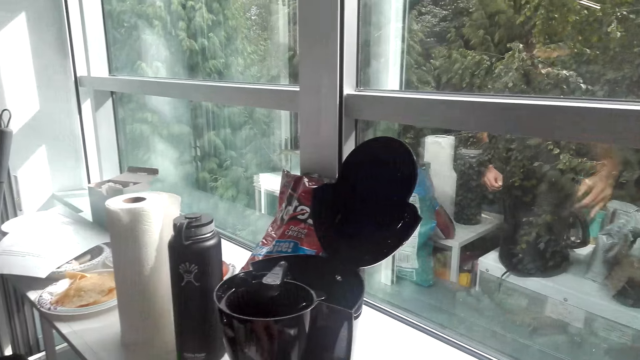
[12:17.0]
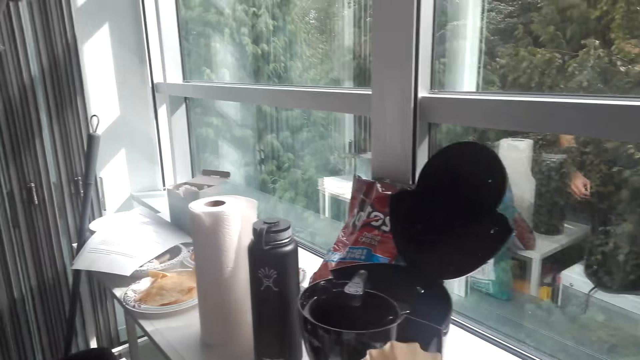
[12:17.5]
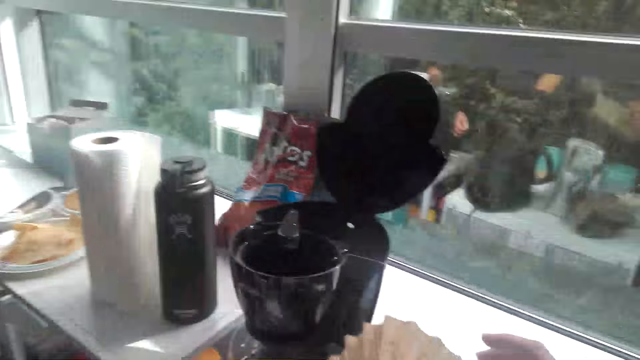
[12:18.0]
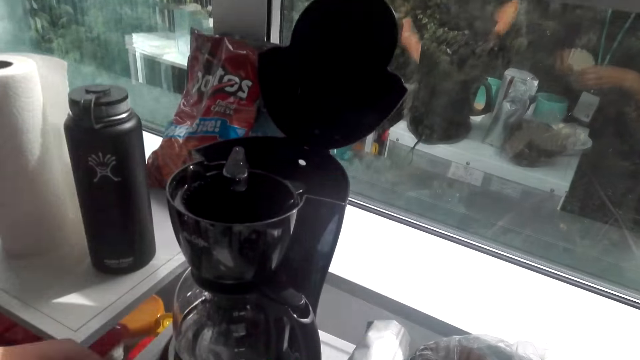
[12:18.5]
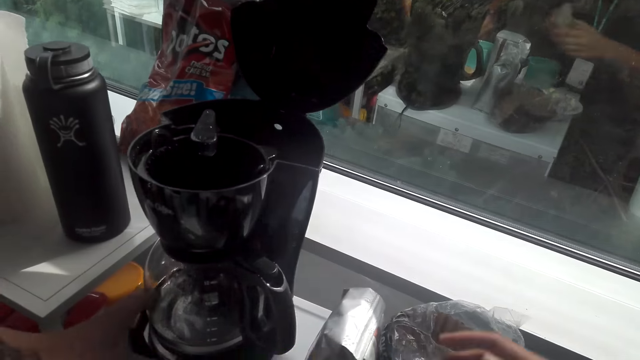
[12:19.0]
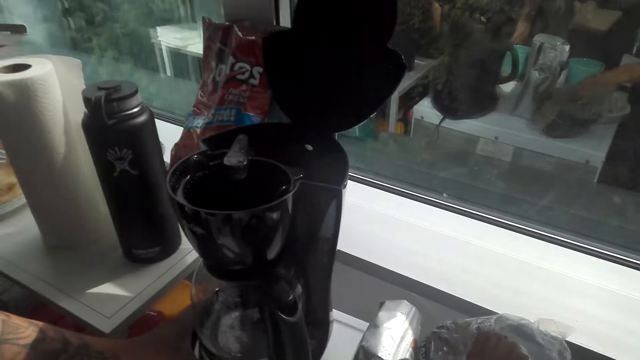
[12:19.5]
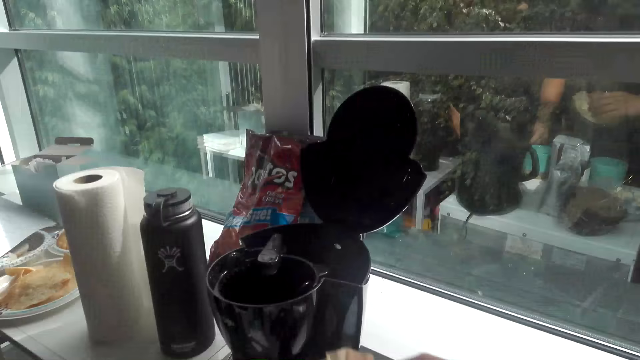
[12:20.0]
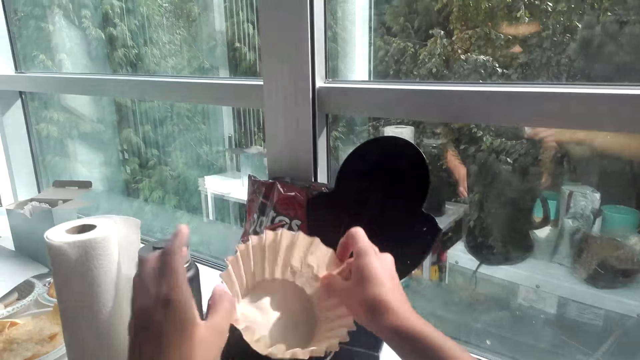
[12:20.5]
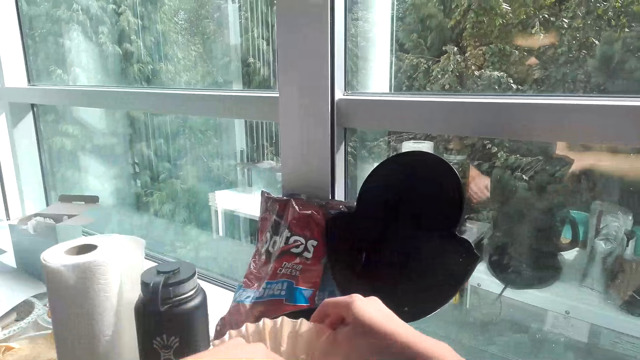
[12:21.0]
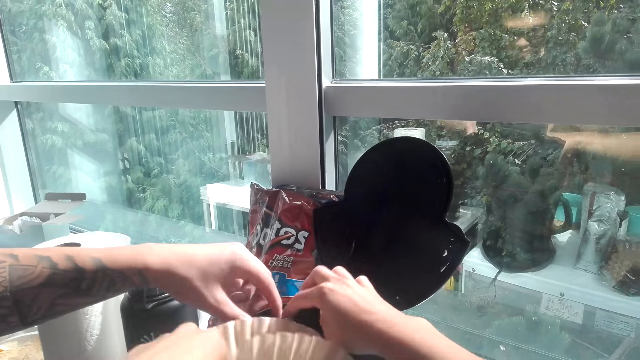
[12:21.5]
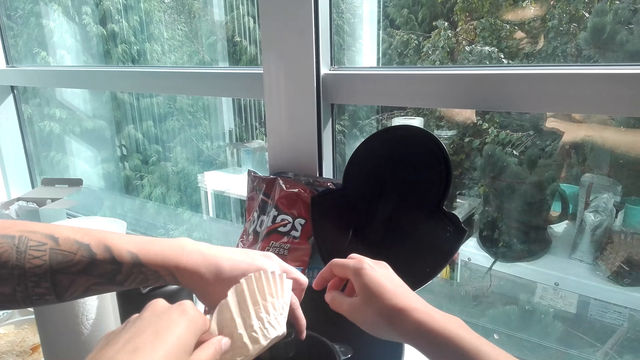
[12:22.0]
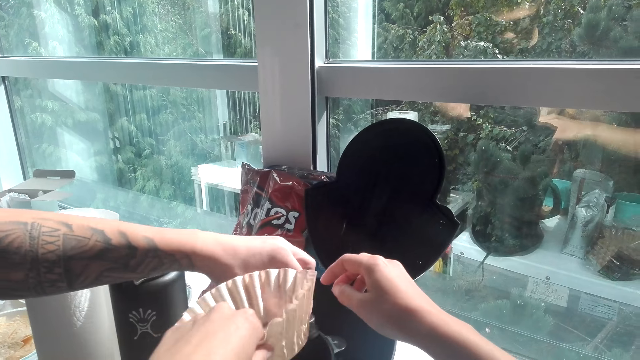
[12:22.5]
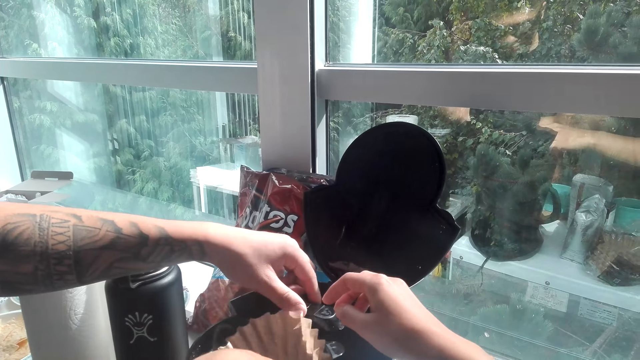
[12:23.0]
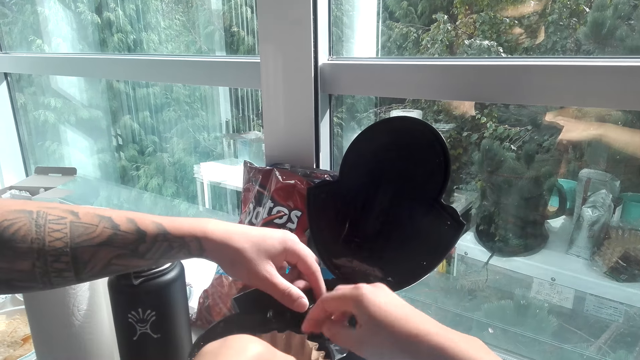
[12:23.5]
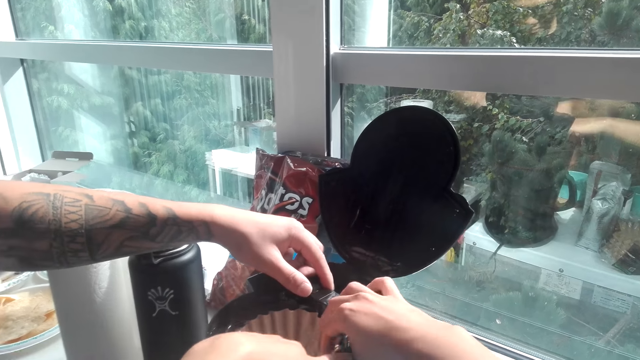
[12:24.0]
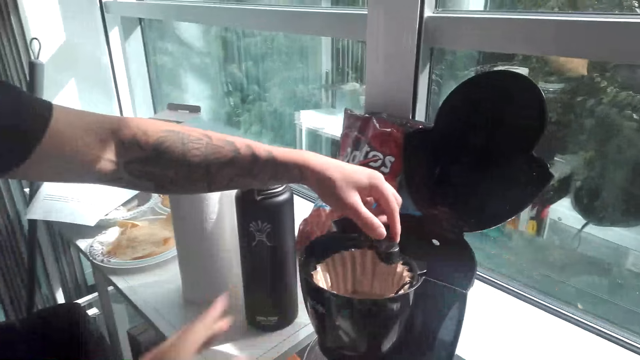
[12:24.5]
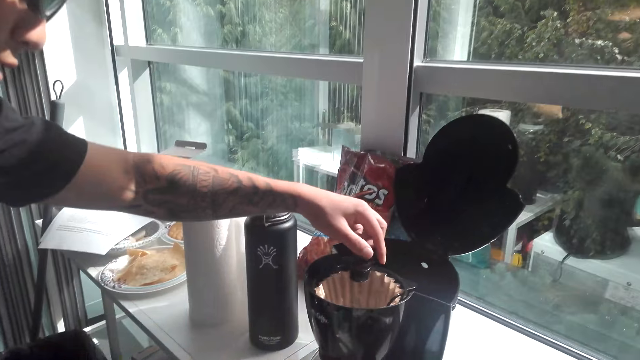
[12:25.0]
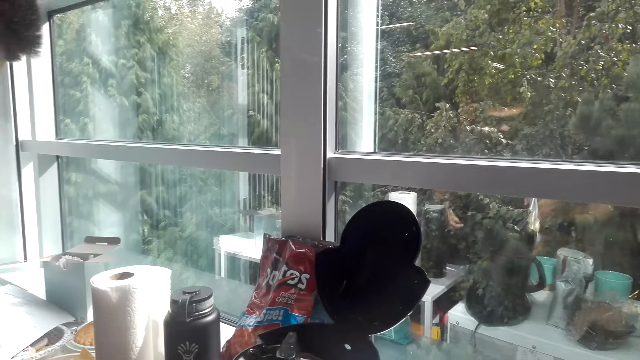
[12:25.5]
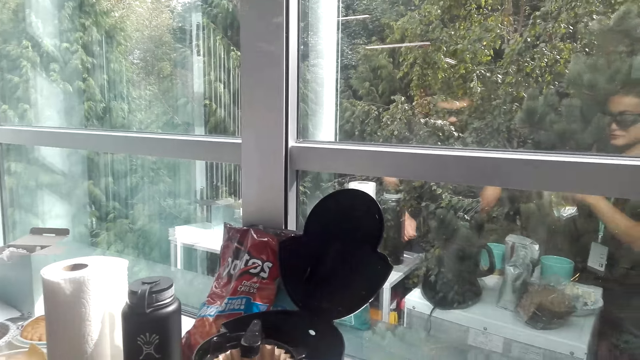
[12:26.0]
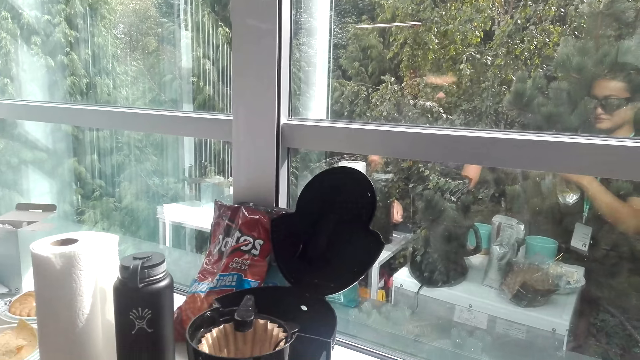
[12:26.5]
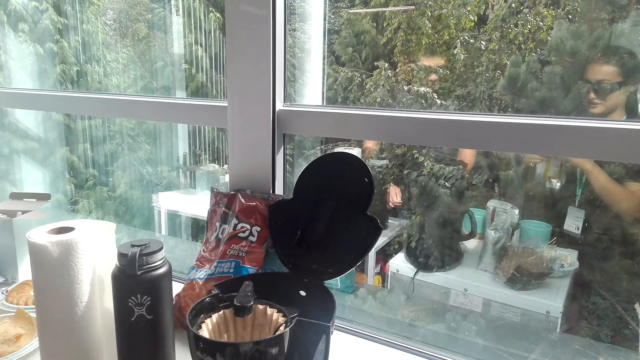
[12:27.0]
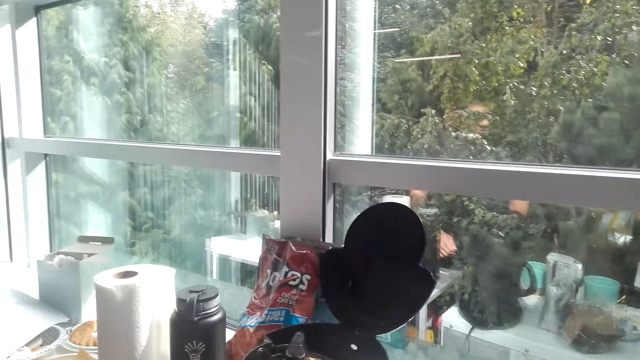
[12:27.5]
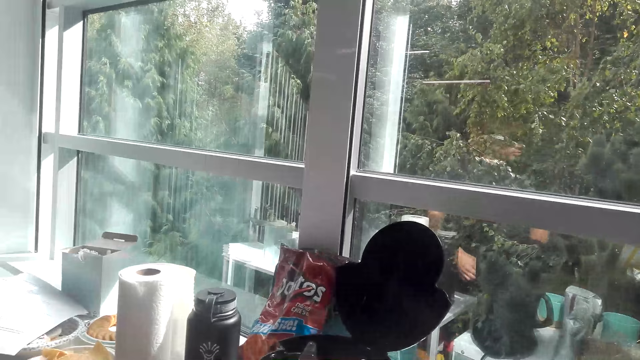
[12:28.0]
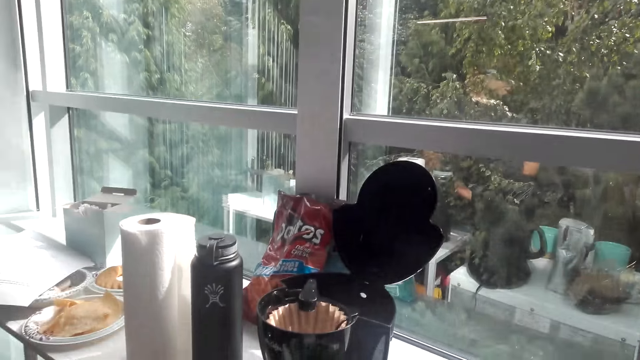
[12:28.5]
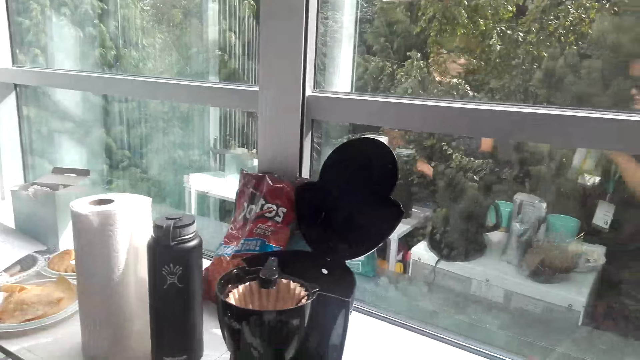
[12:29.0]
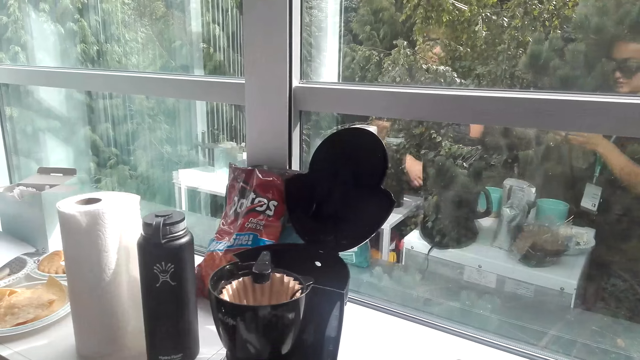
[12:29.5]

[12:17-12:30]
The camera wearer adjusts the coffee paper sieve. A man holds the electric kettle or coffee maker. The camera wearer puts the coffee paper sieve in the coffee maker. The man adjusts the coffee maker. The camera wearer moves the hand from the kettle. The man moves the hand from the electric kettle. The camera wearer adjusts the coffee packet. They open the packet of something.

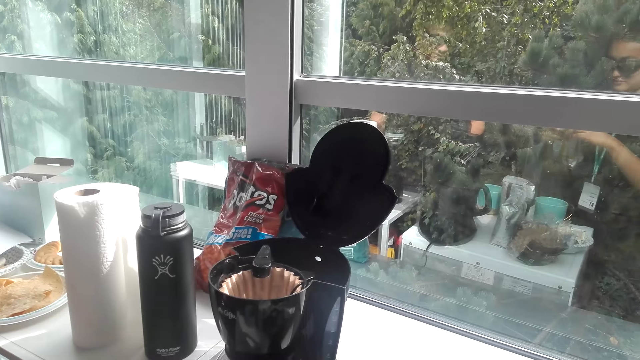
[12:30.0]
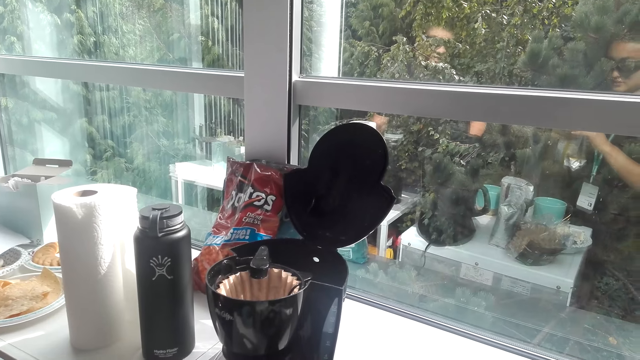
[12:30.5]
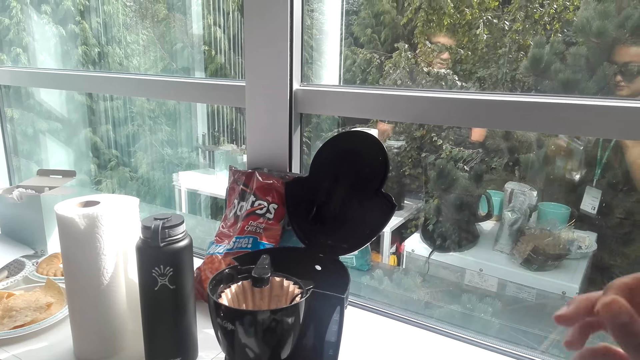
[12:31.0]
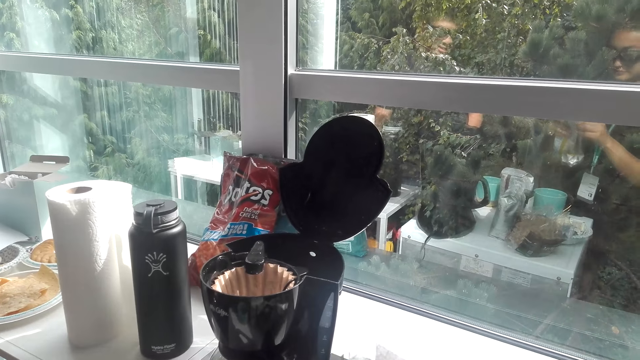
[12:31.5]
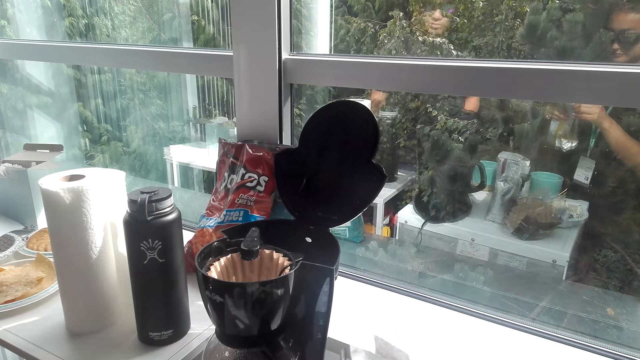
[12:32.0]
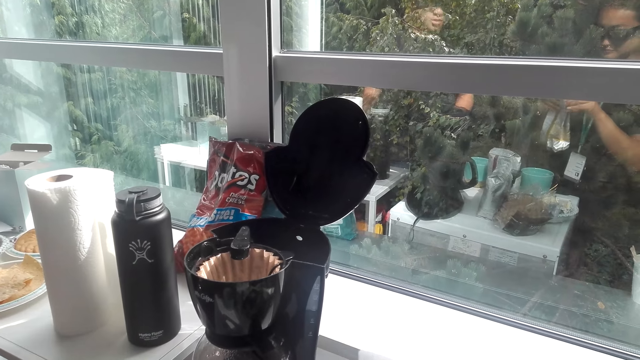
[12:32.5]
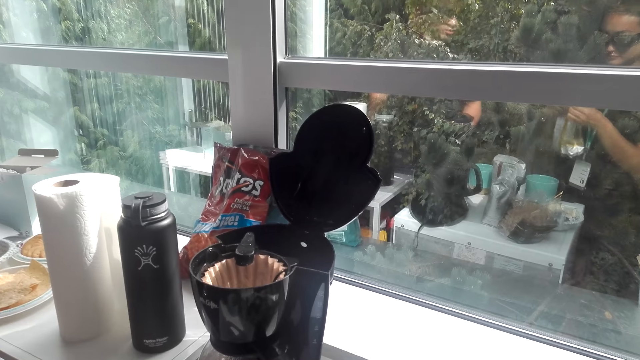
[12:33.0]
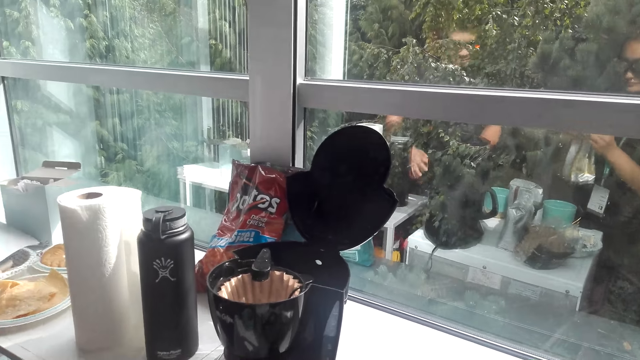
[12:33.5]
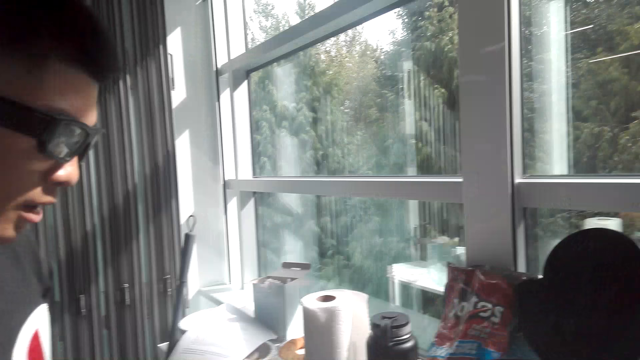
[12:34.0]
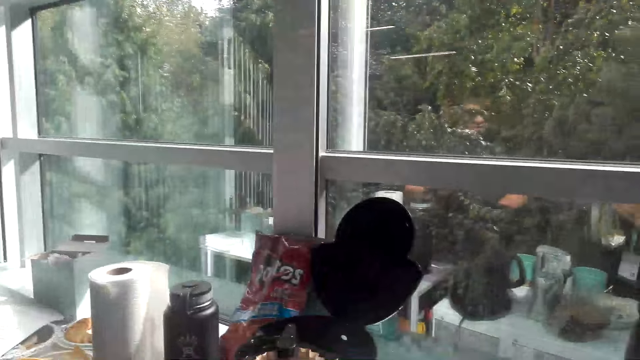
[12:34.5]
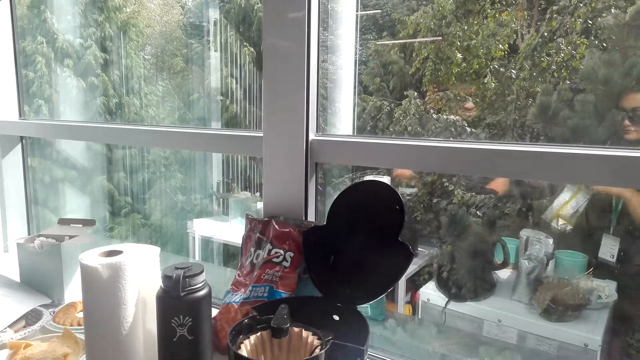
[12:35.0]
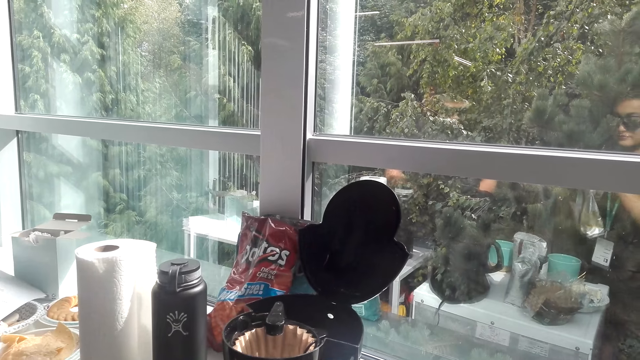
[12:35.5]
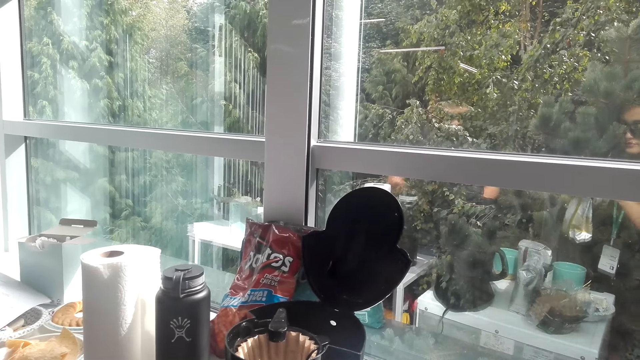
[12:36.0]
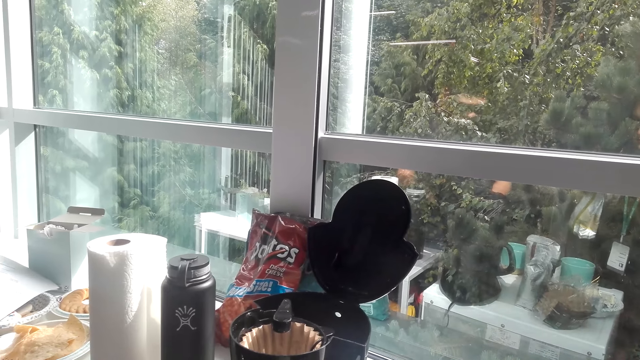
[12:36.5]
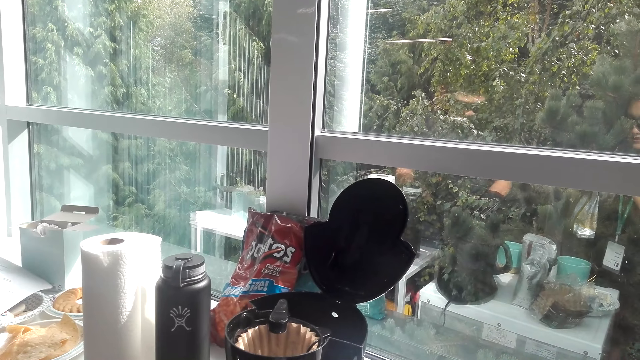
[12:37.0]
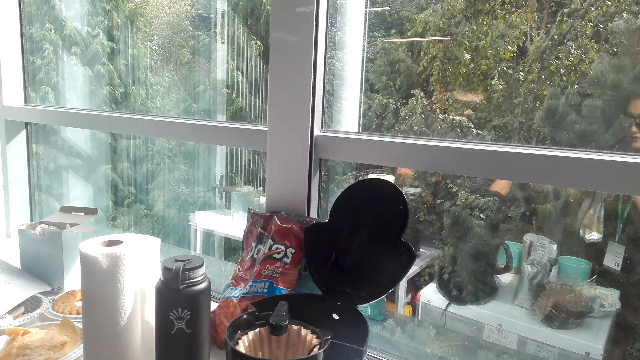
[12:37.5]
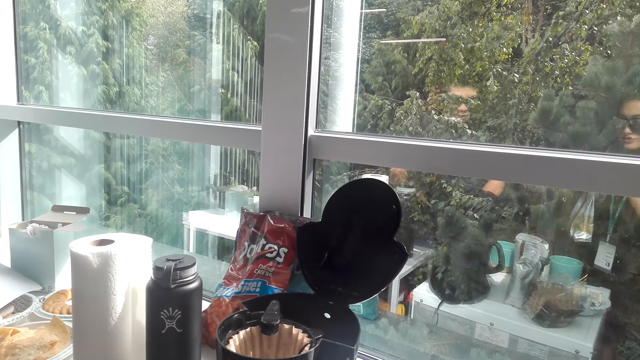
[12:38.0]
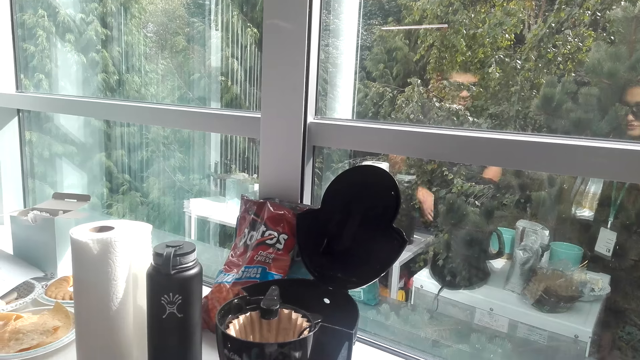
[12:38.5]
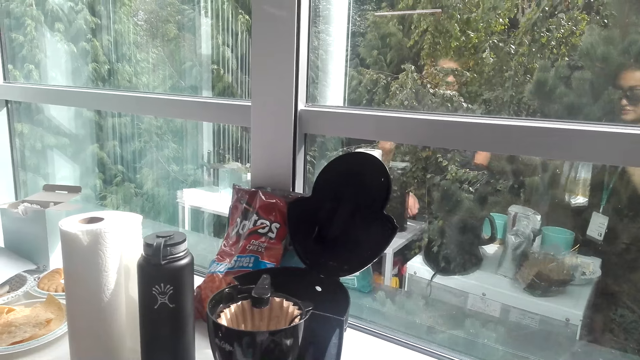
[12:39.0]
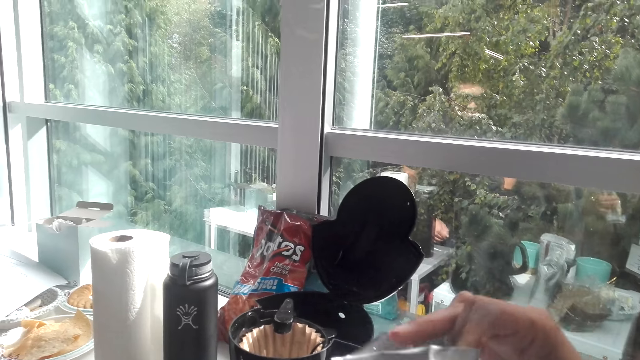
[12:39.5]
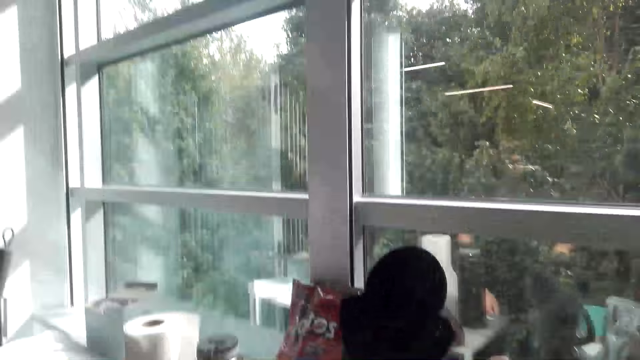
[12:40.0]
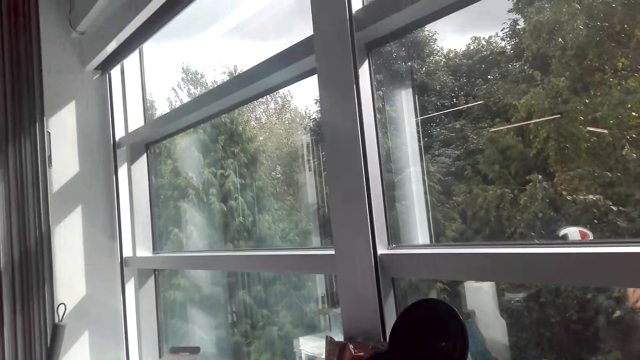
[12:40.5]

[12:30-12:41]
The camera wearer moves the hand. They hold the packet.
